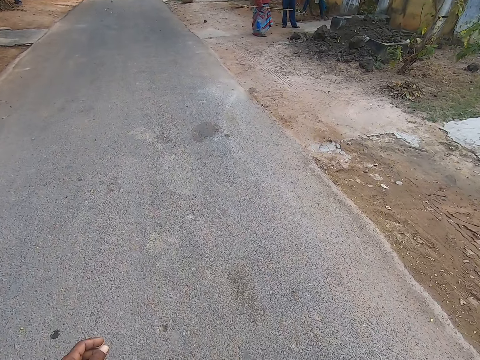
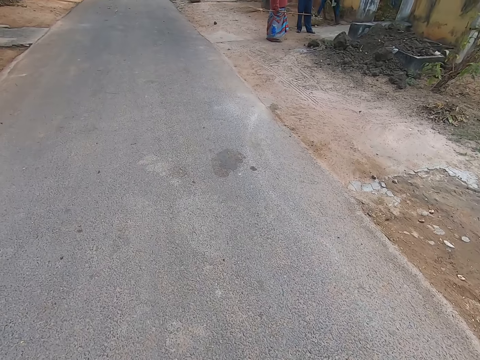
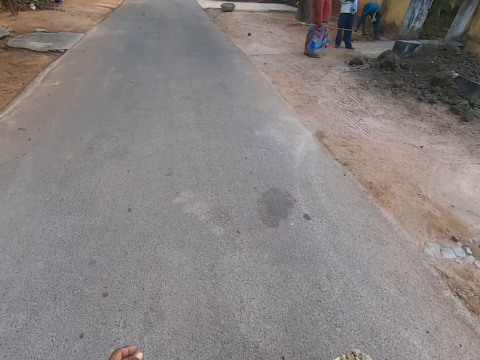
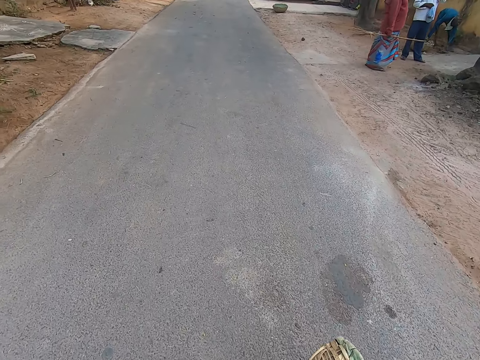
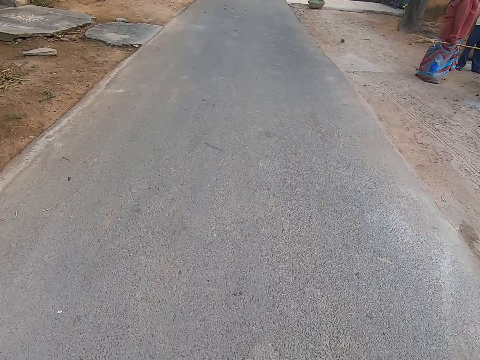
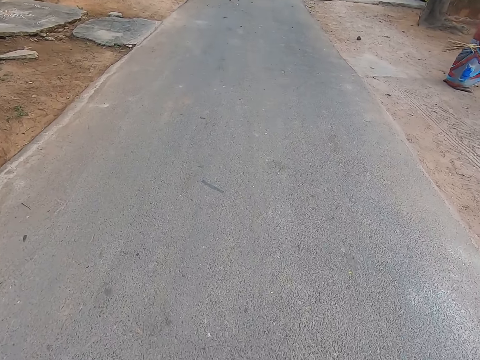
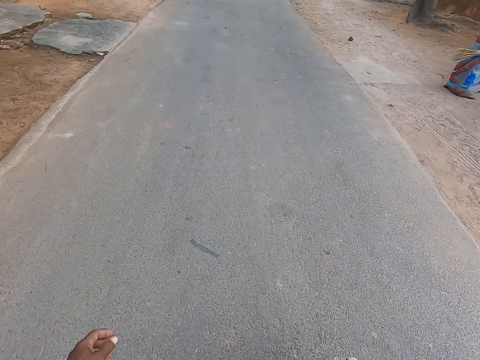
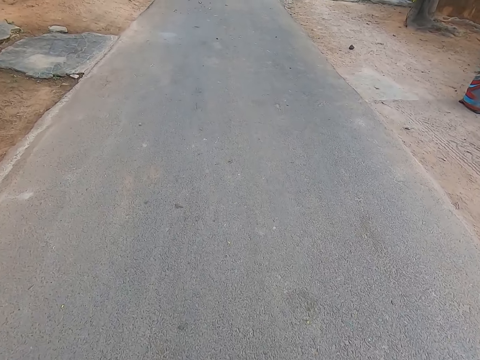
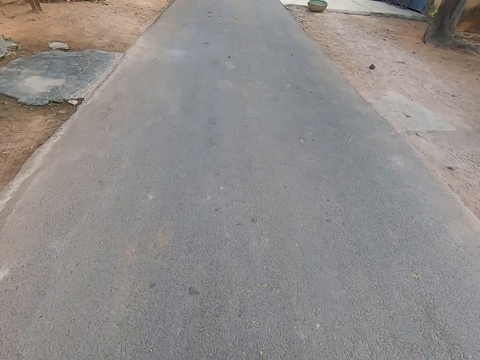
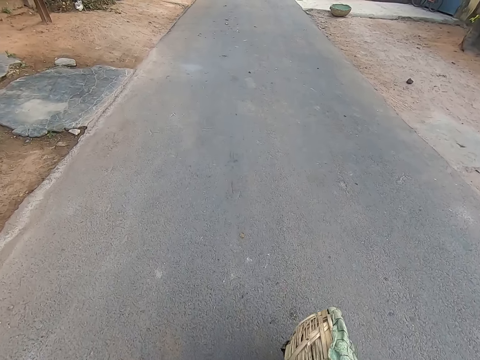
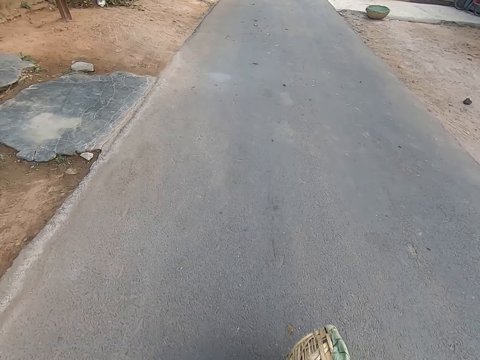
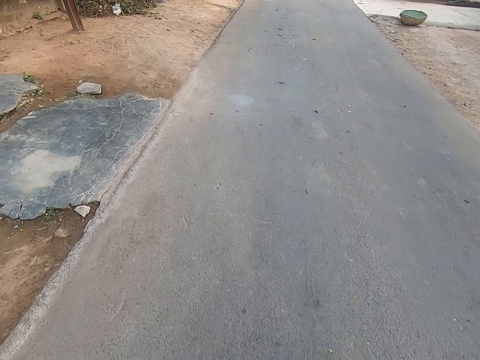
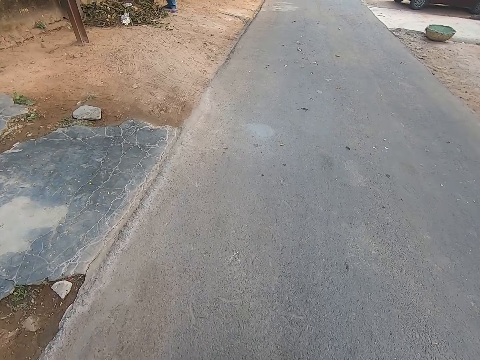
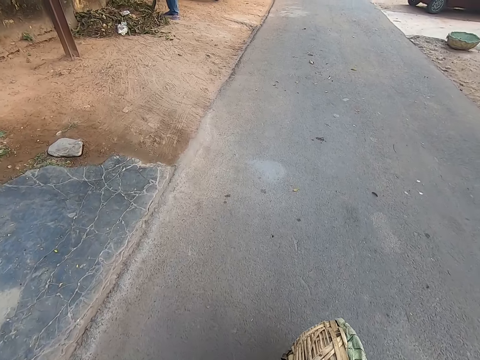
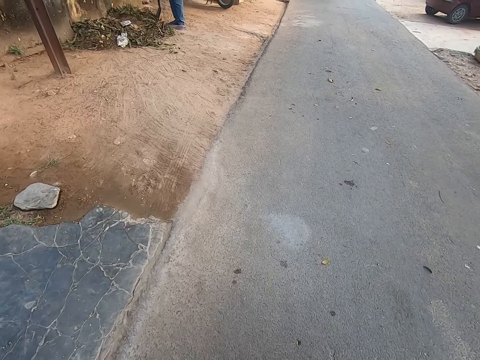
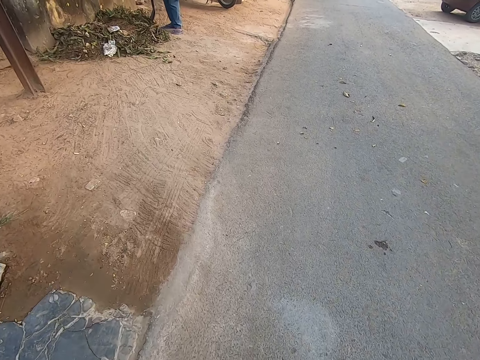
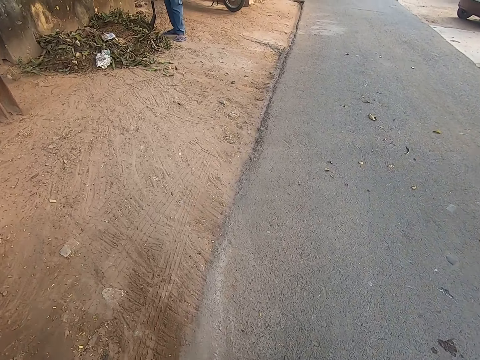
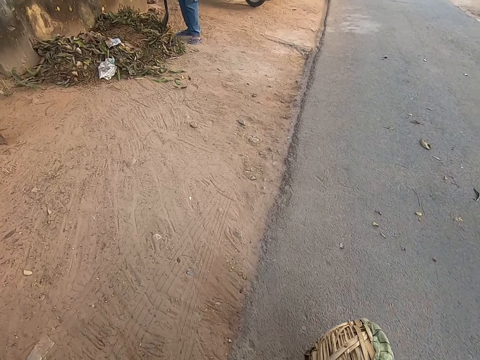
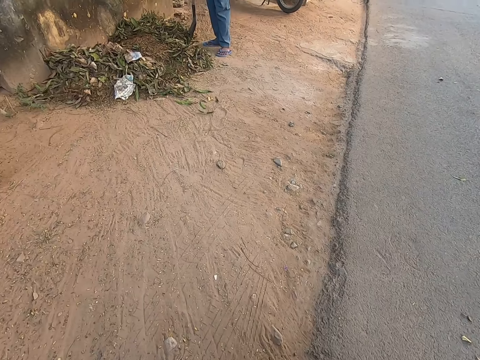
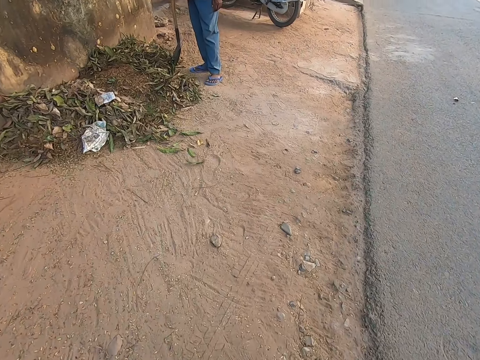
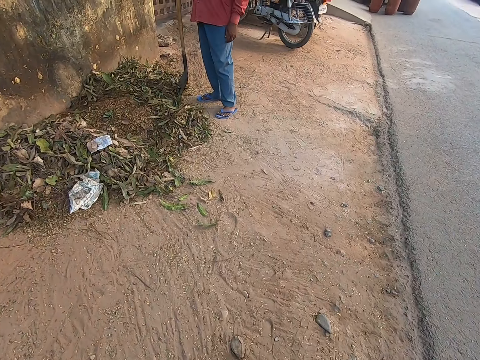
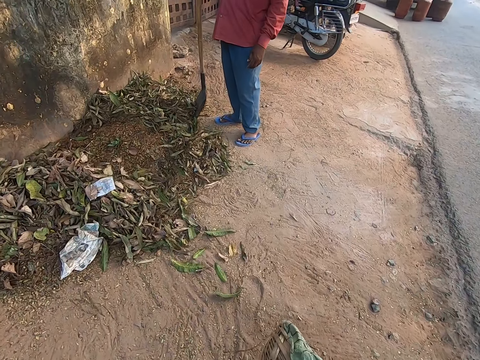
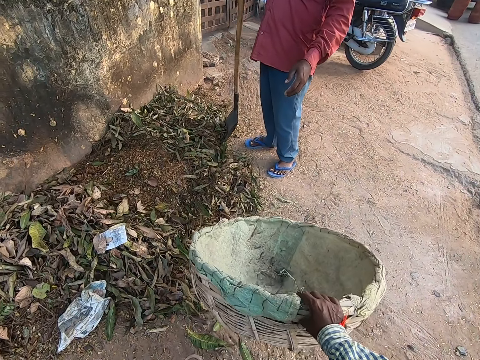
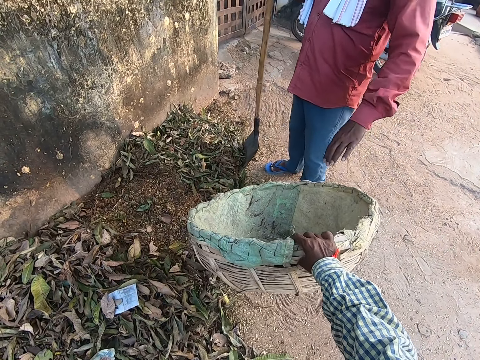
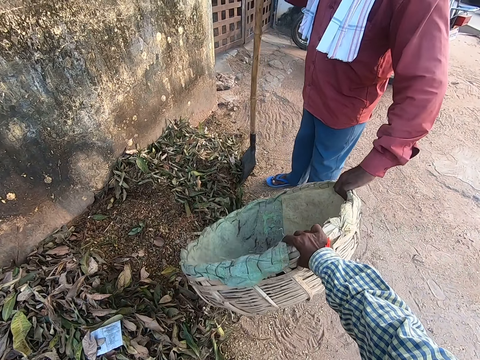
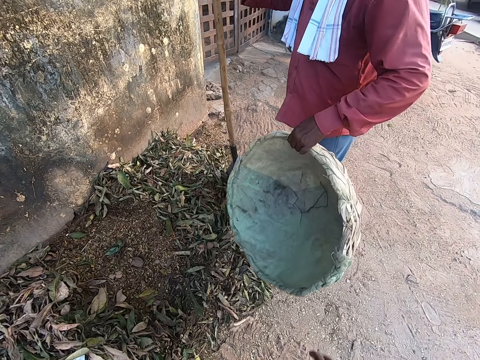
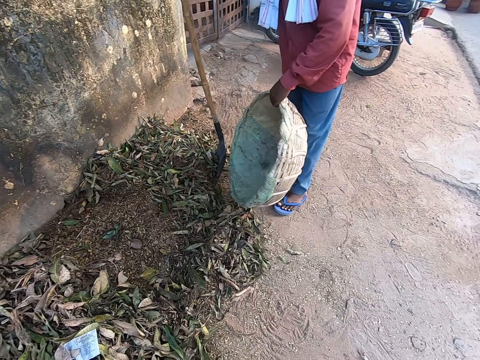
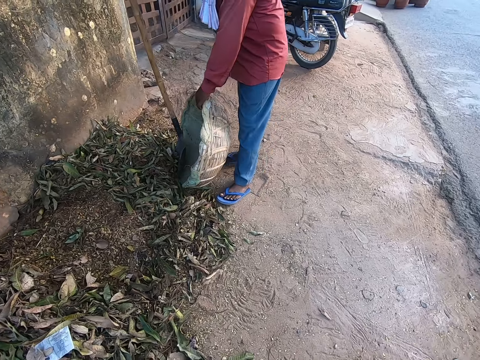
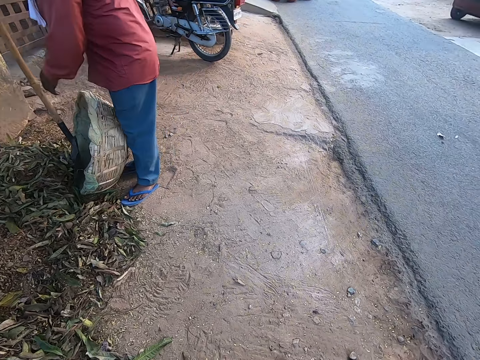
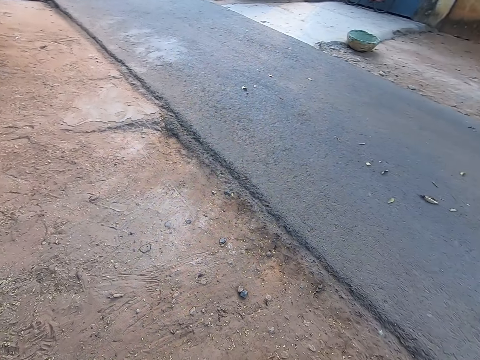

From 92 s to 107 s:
The camera wearer looks down. They walk in front. The man converses with the camera wearer. The man places his left hand on the basket in the camera wearer's right hand. The man takes the basket from the camera wearer's right hand with his left hand. The camera wearer passes the tray to the man. The man places the basket on the ground with his left hand.

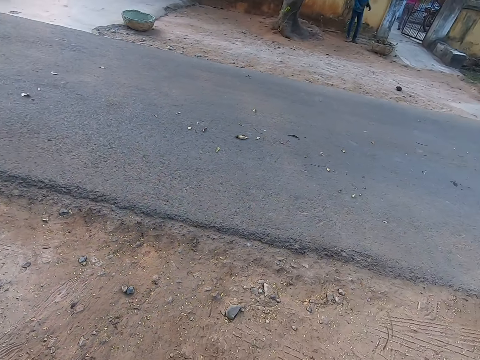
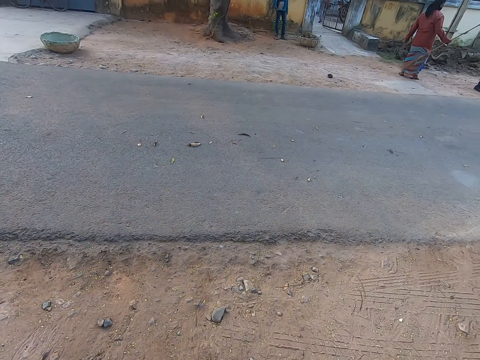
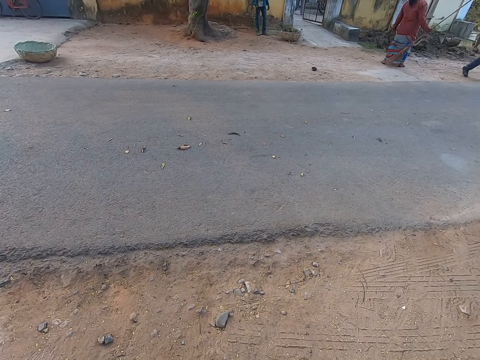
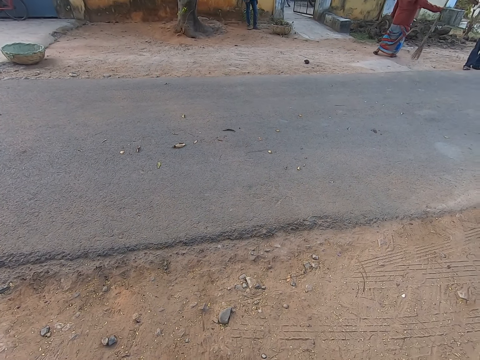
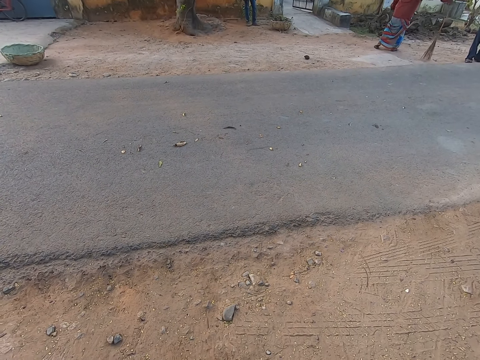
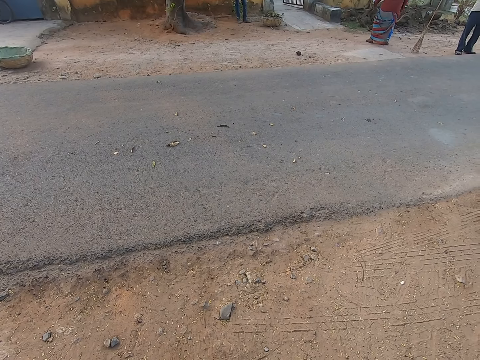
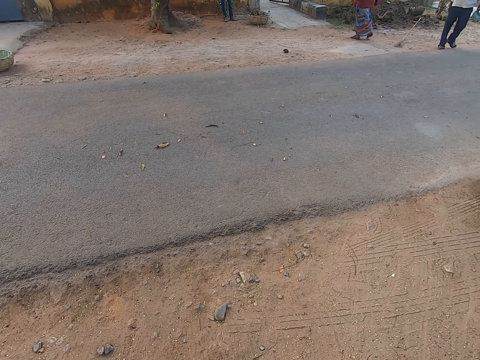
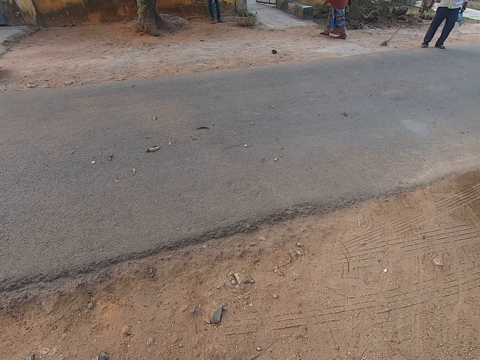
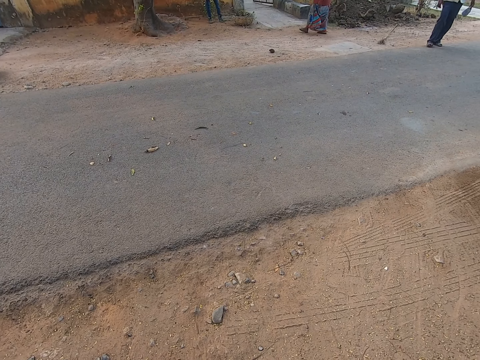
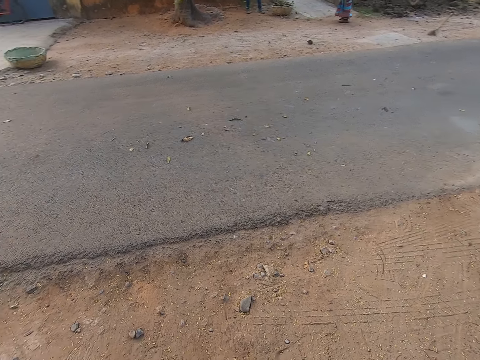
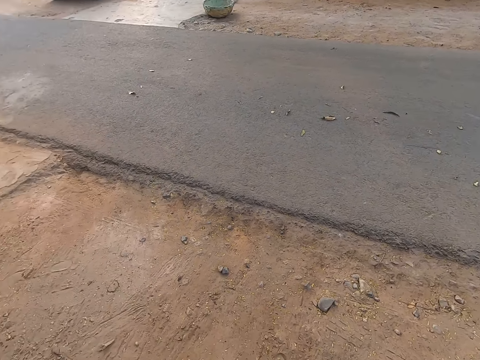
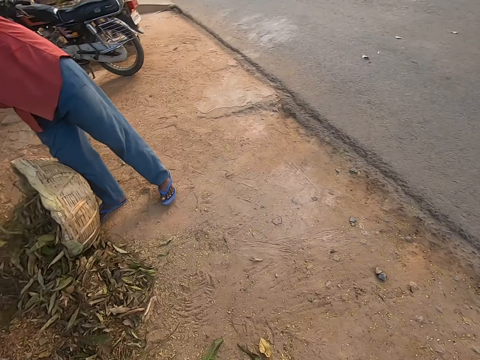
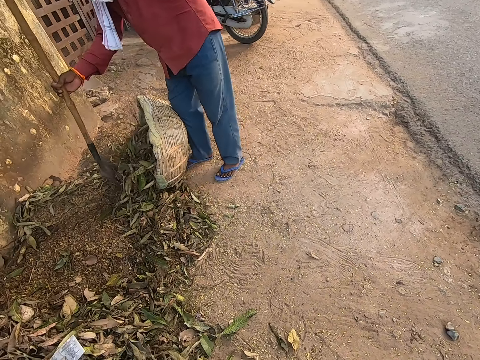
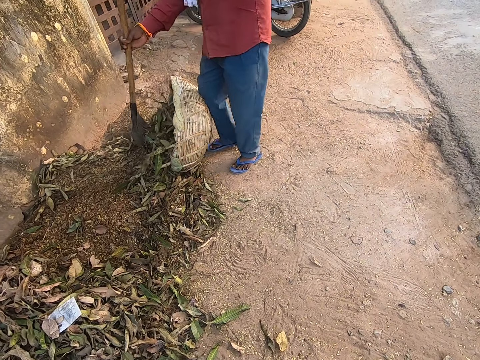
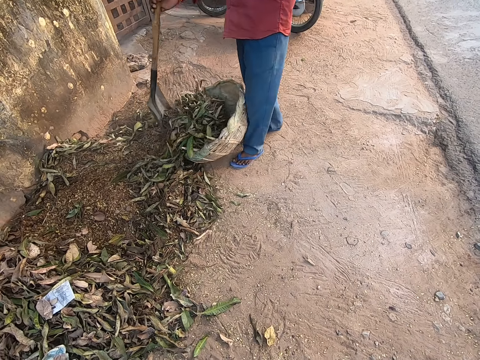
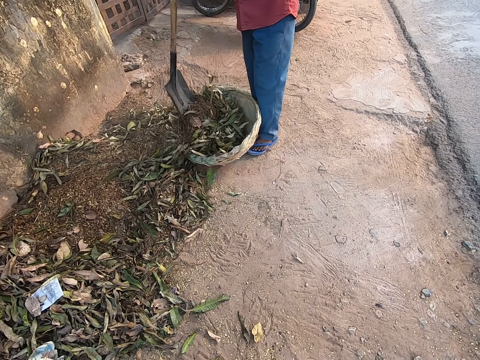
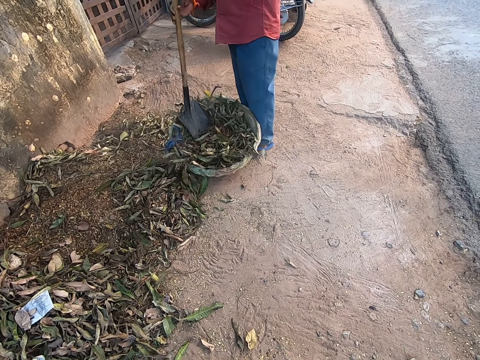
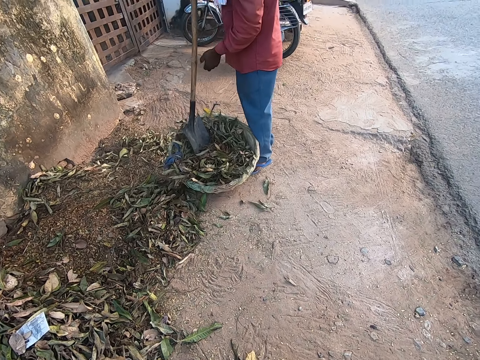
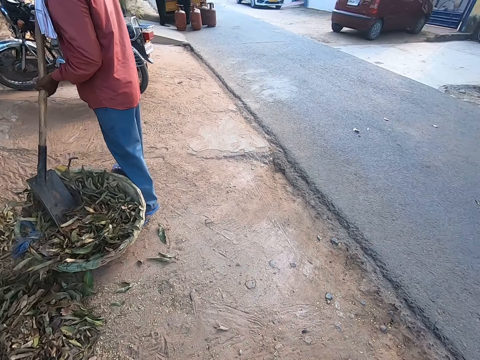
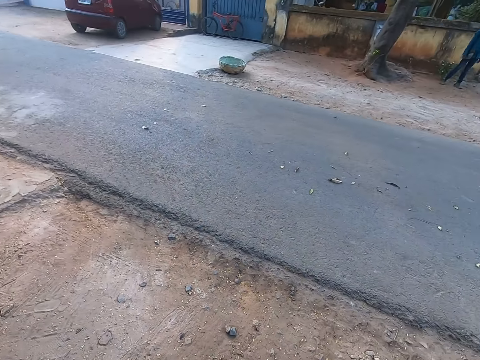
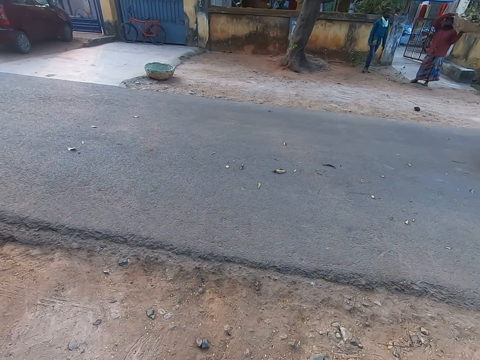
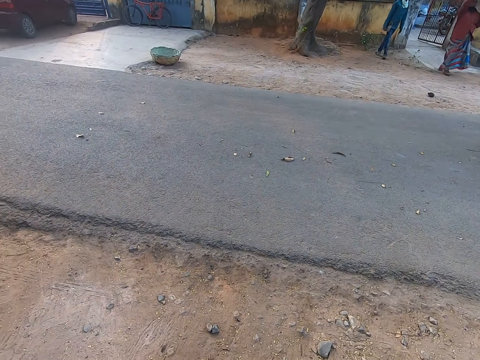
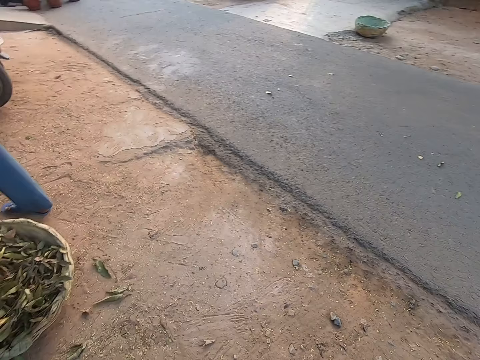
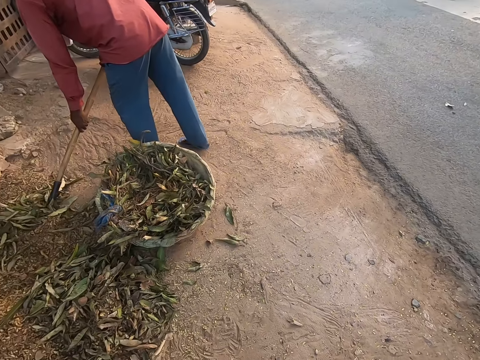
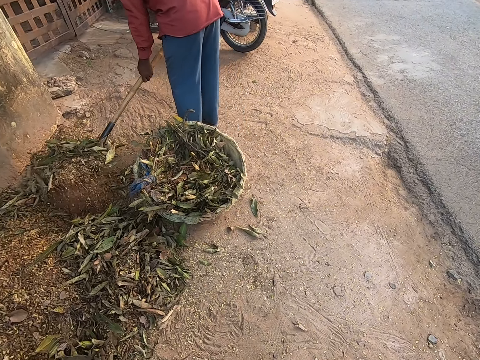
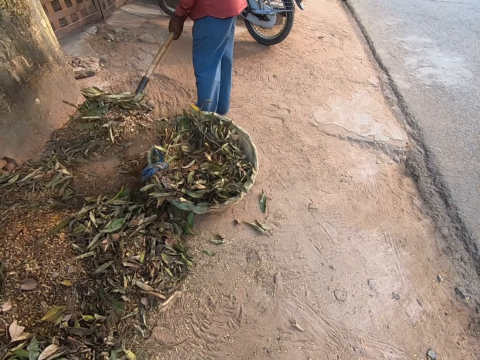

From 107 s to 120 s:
The camera wearer looks sideways. The woman stretches a broom in her right hand. The man gathers dirt into the basket with a spade in his right hand. The man places the basket on the ground with the hoe in both hands. The camera wearer looks in front. They converse with the man. They look sideways. The man packs dirt from the ground with the spade in both hands.
